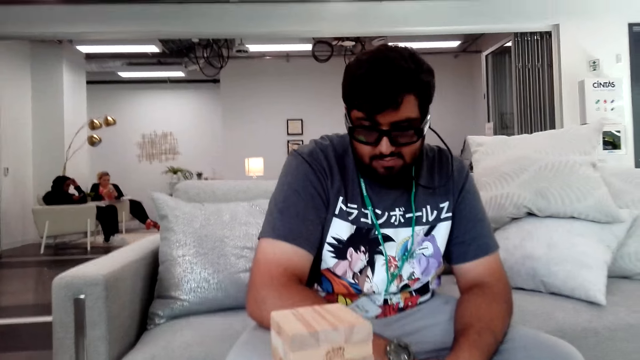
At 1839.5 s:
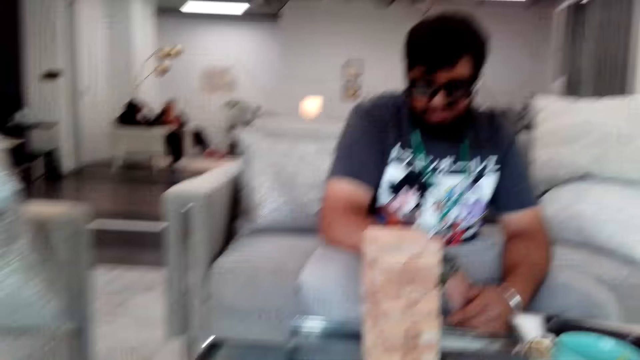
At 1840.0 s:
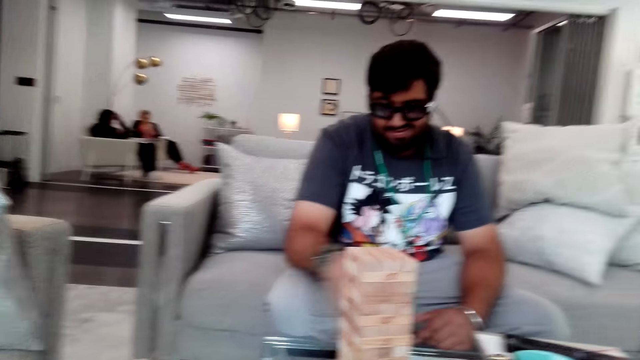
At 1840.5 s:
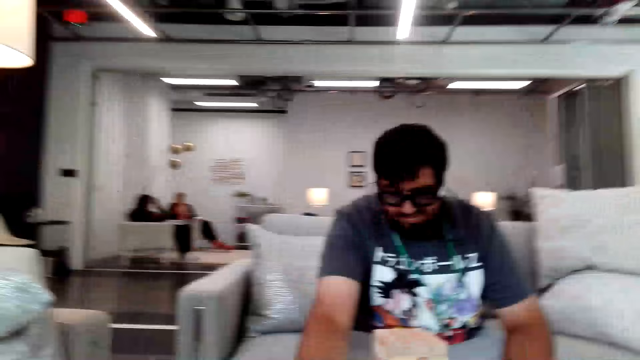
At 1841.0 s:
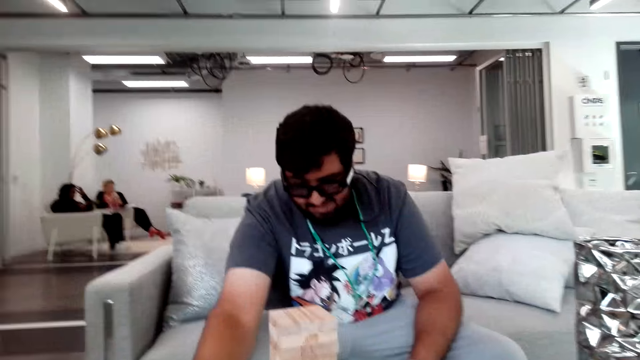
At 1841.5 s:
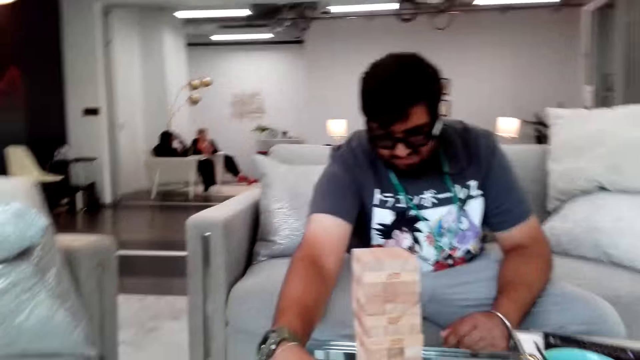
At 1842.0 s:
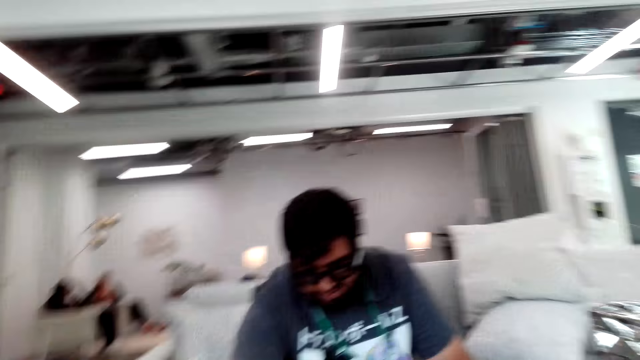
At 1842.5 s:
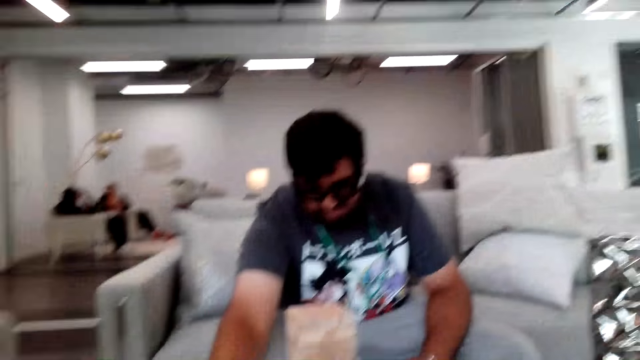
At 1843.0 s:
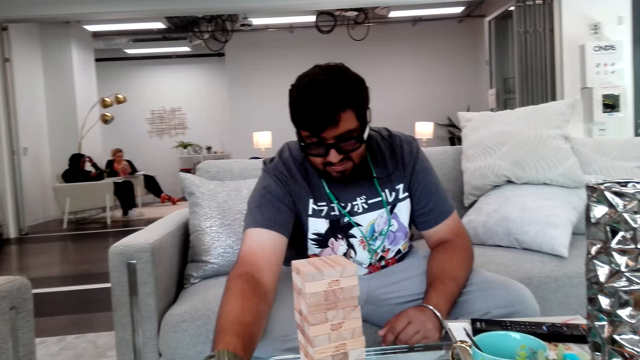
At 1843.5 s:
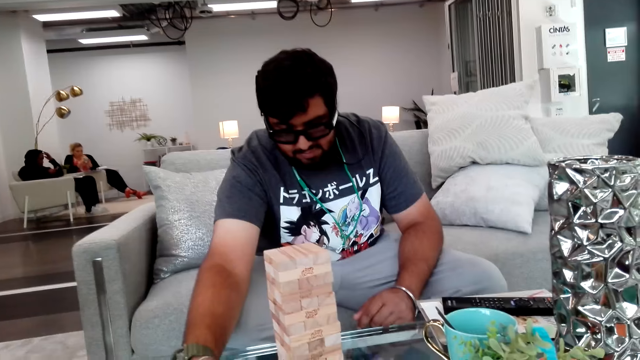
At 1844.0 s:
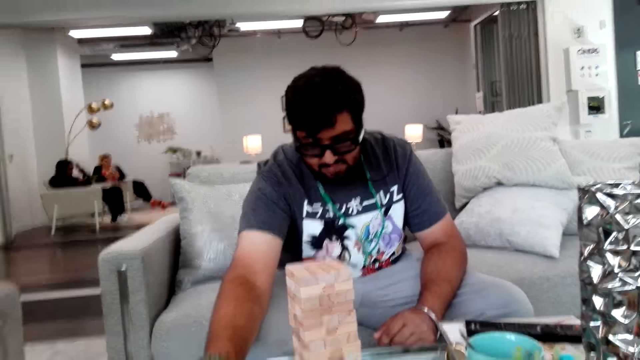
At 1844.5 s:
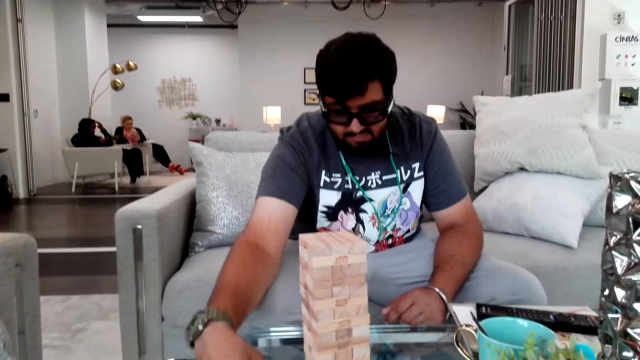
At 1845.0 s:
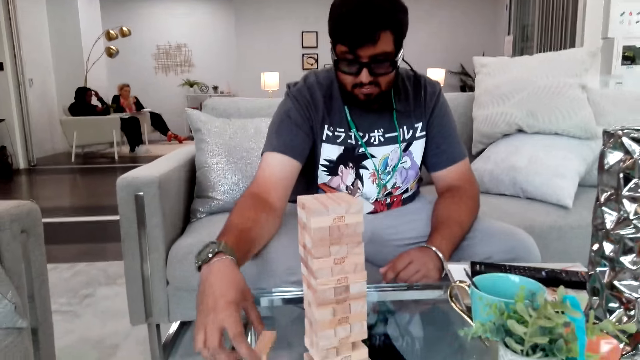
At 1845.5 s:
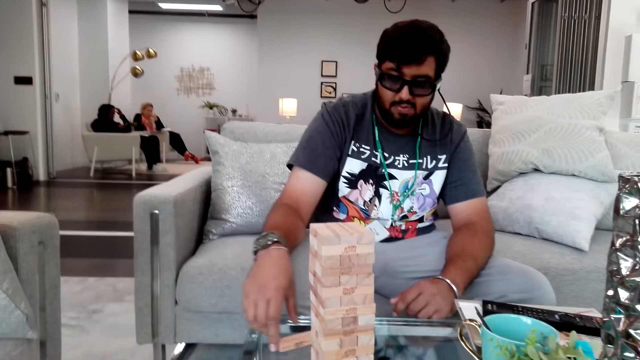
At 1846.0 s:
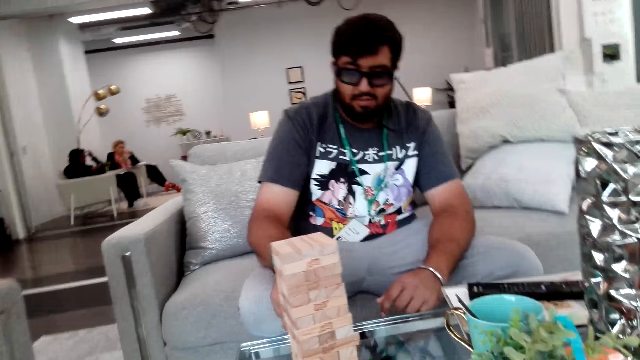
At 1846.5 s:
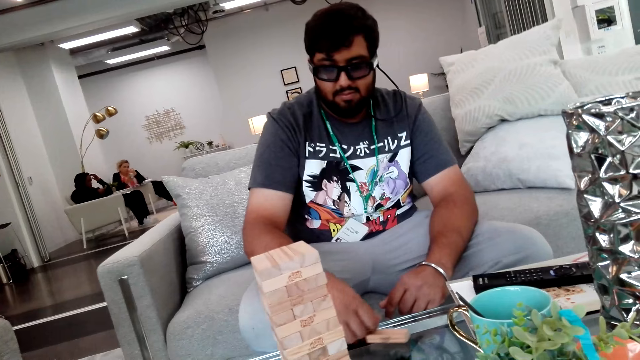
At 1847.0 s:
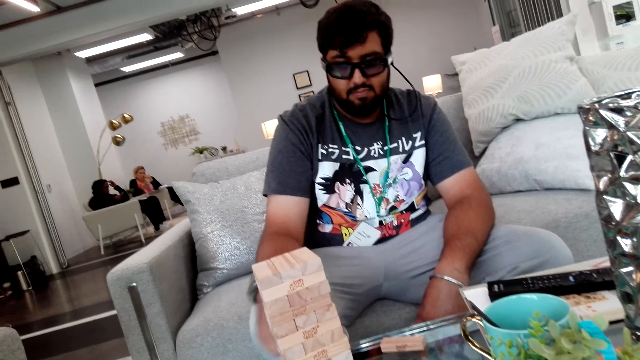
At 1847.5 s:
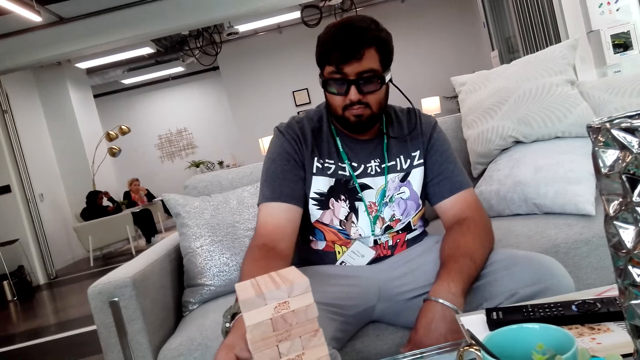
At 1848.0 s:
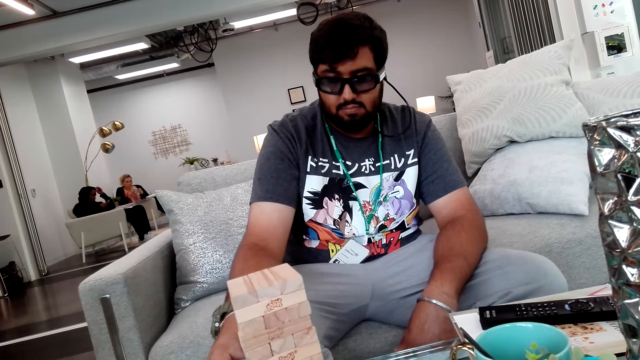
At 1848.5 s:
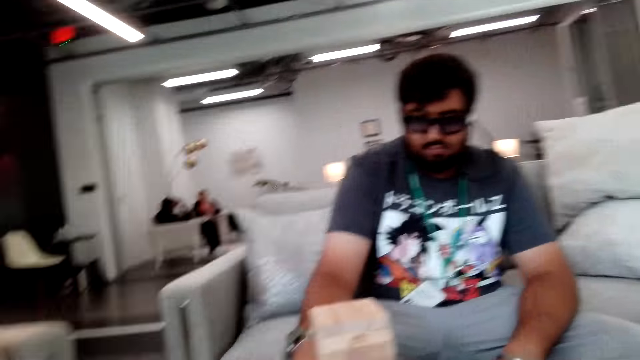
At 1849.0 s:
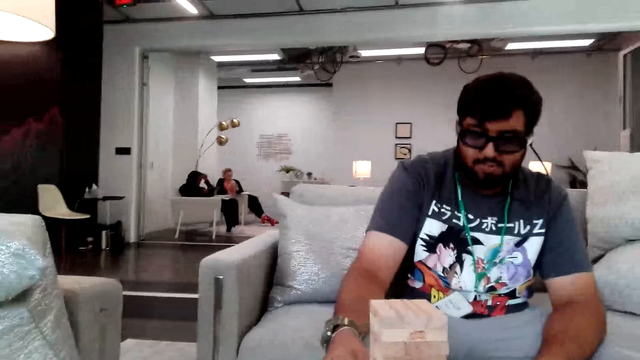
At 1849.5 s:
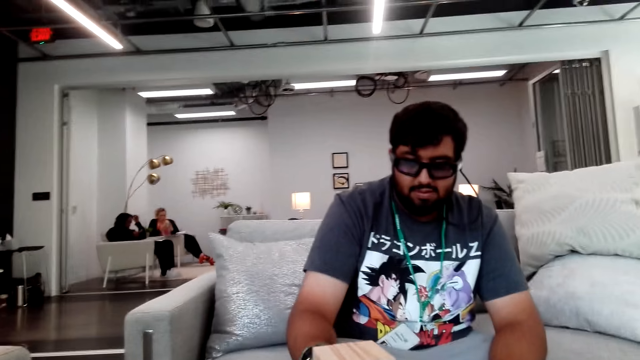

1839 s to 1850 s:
A man does something.

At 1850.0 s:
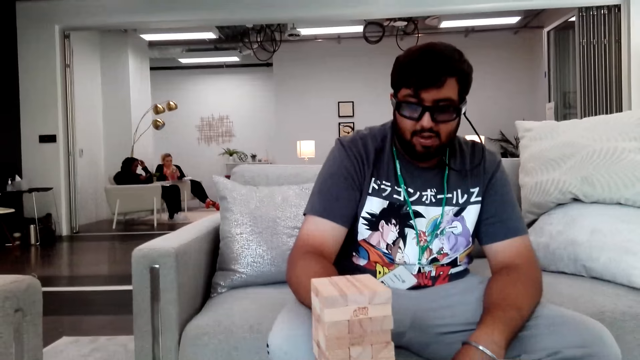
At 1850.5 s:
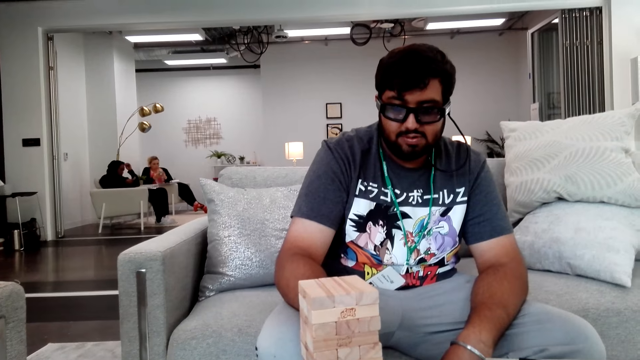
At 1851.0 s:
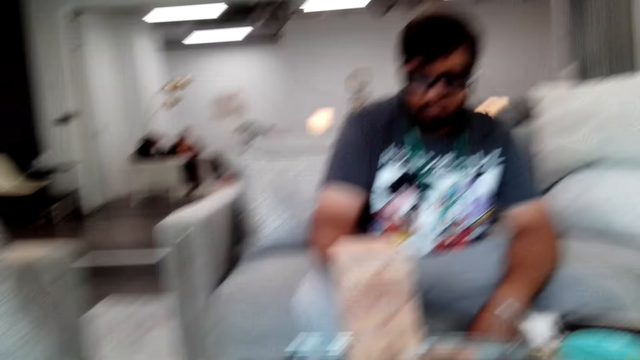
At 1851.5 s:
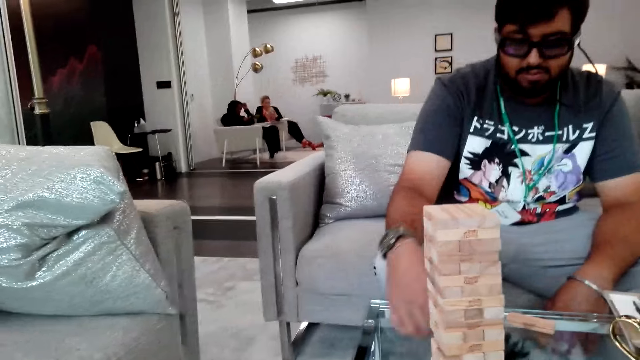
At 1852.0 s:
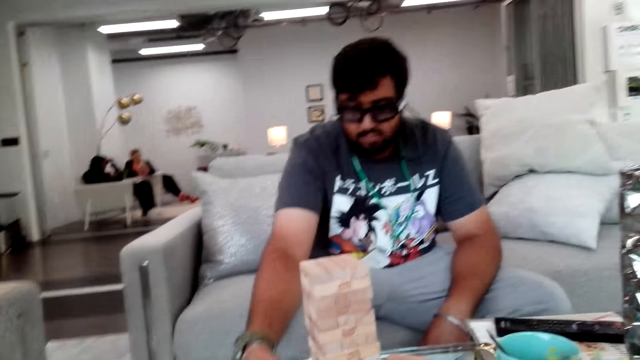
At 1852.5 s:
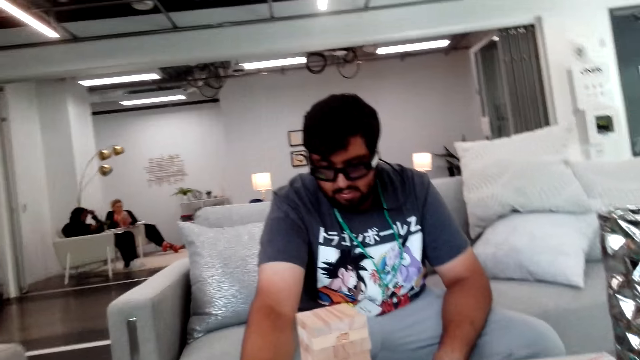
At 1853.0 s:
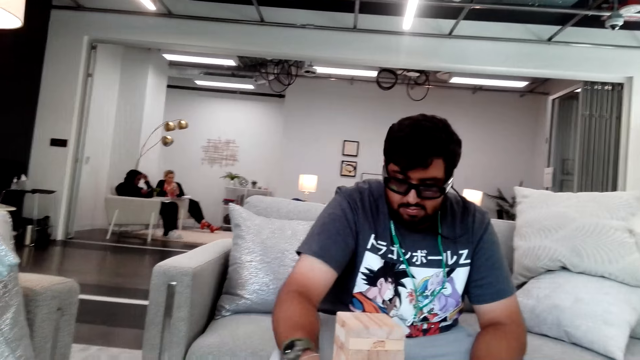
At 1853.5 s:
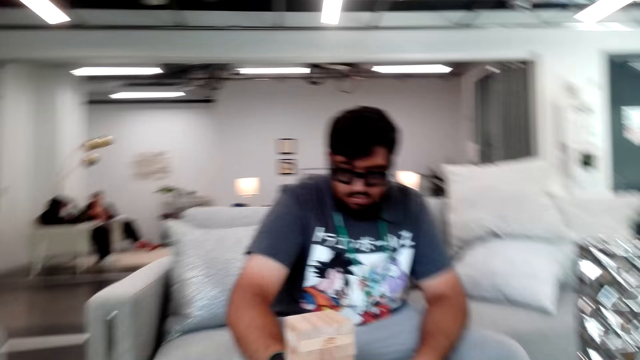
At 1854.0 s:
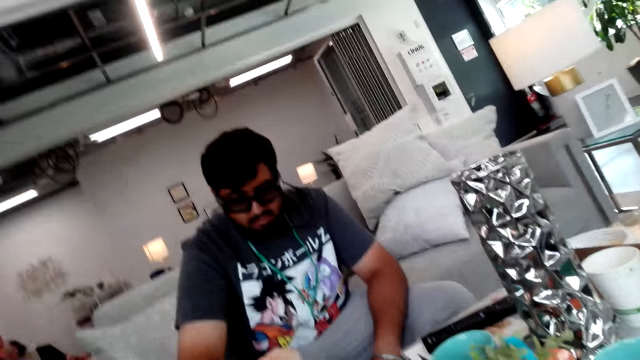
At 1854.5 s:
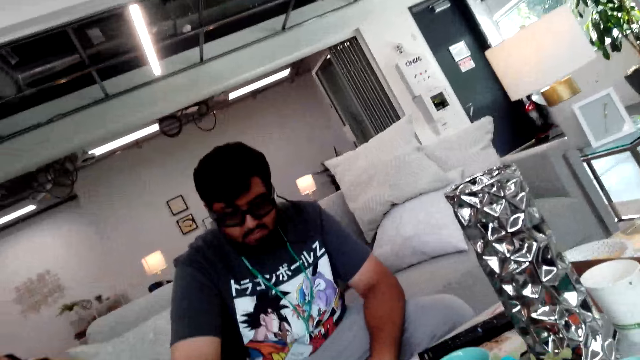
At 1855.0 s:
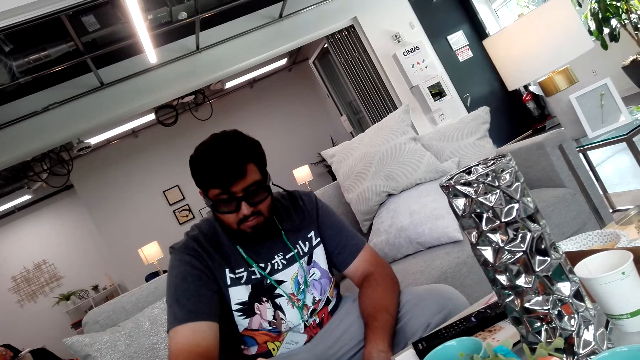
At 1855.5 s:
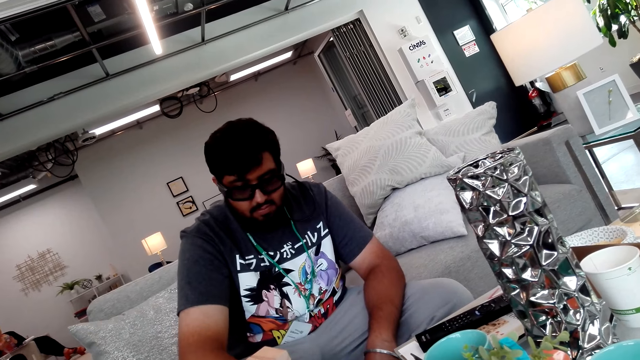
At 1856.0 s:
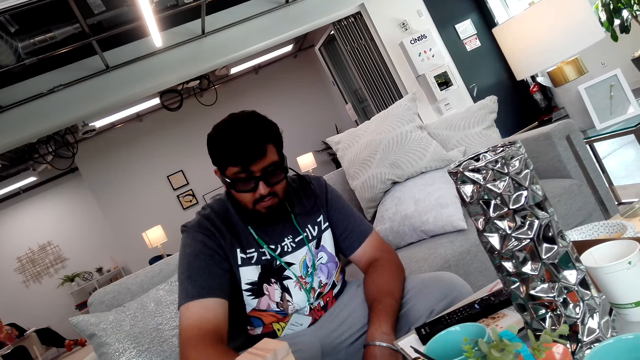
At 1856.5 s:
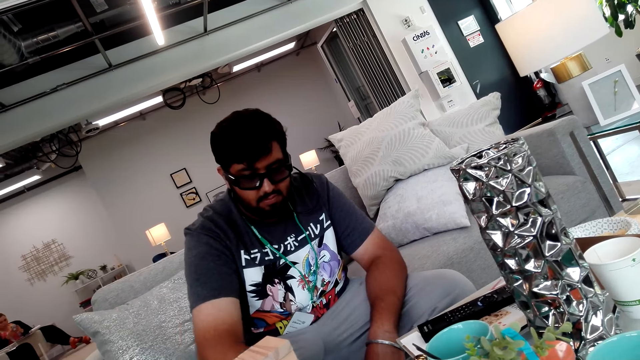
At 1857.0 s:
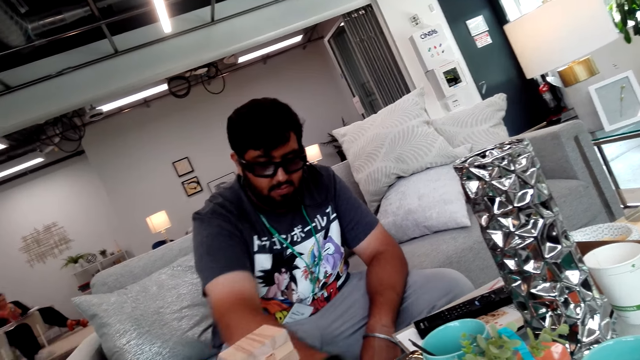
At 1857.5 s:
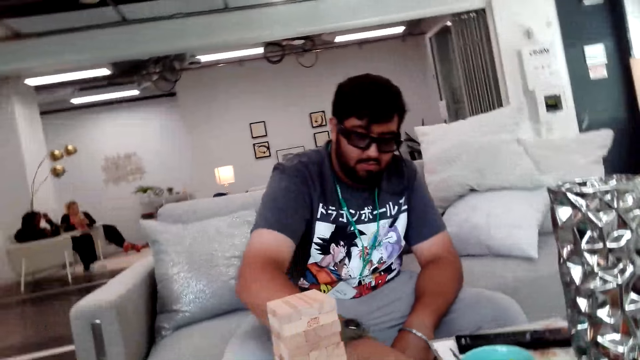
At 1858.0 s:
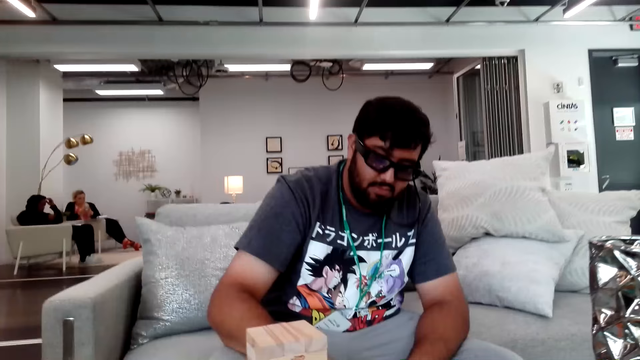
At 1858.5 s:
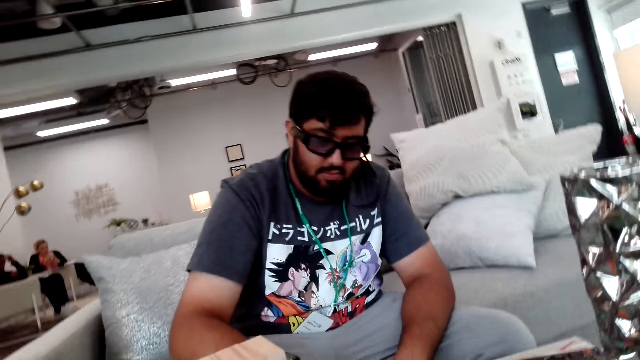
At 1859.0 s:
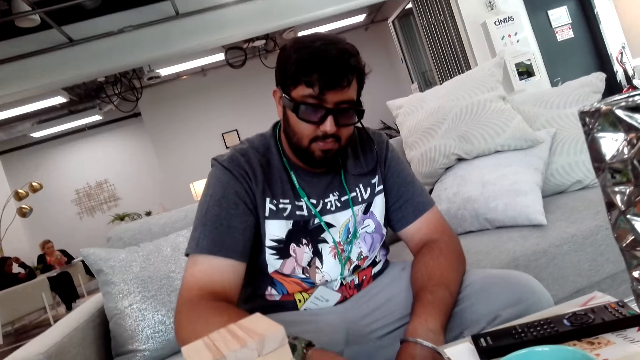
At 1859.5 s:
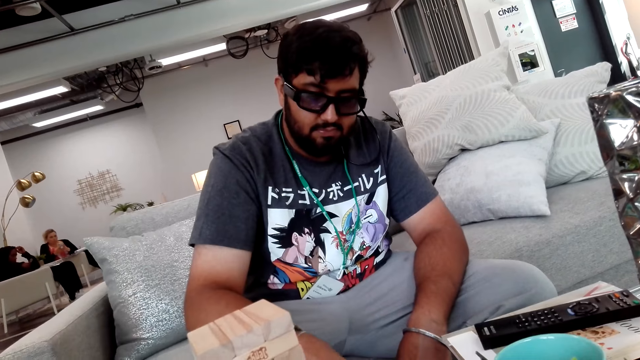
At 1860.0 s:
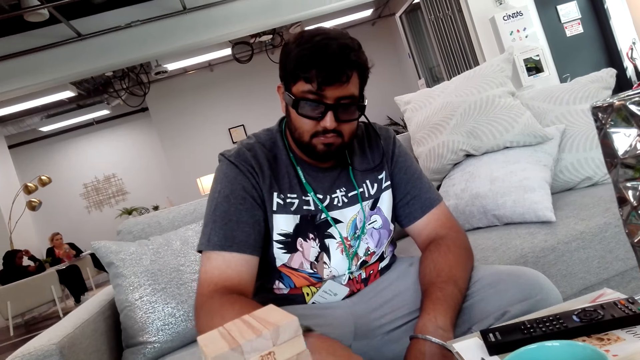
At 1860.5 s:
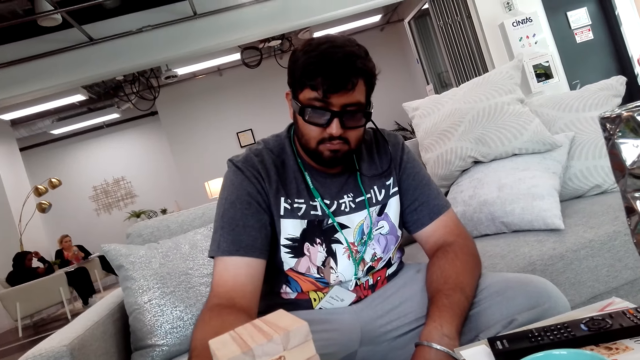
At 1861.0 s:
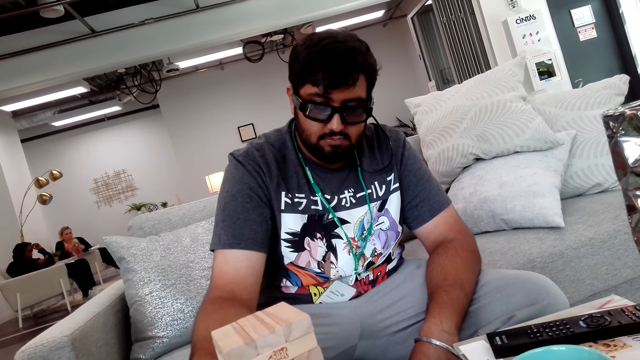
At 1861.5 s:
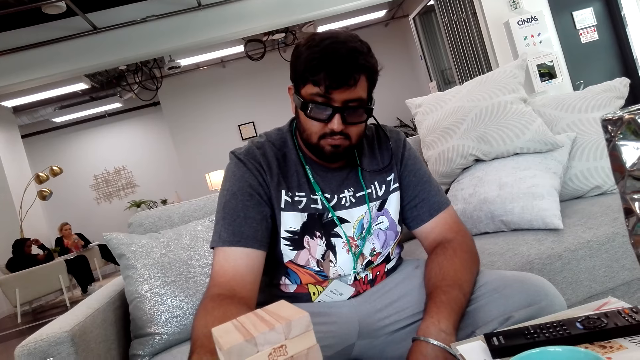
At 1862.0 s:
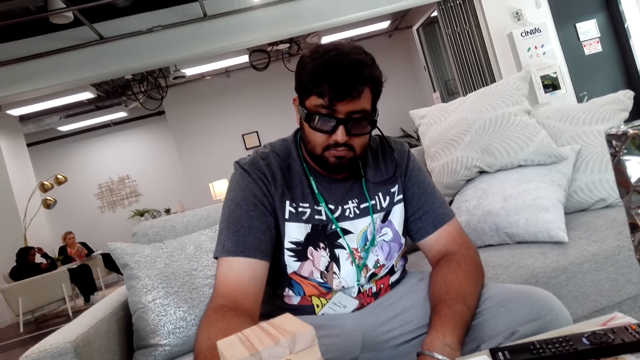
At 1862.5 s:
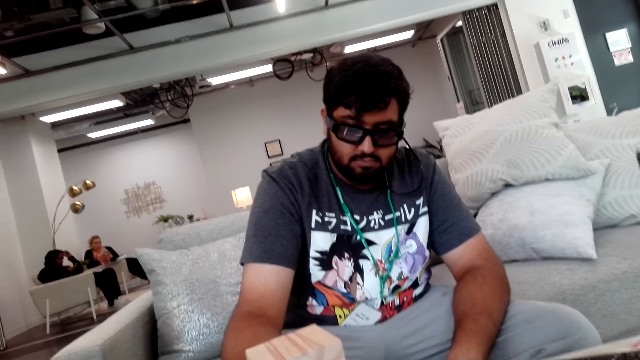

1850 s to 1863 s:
A man does something. The man places a block on the table.
